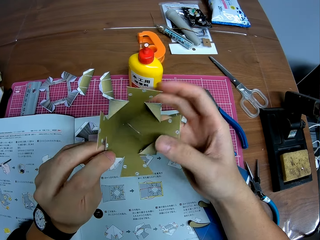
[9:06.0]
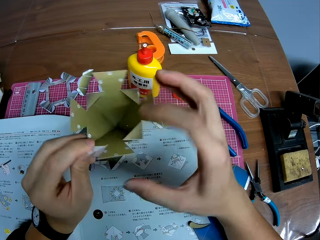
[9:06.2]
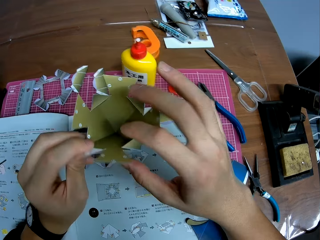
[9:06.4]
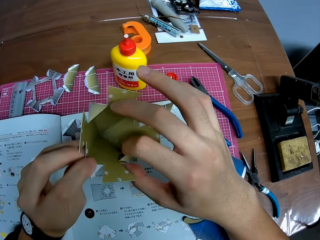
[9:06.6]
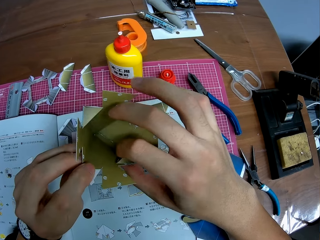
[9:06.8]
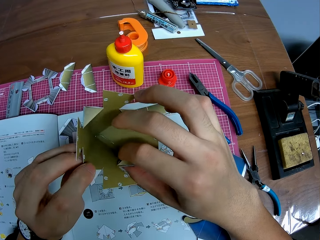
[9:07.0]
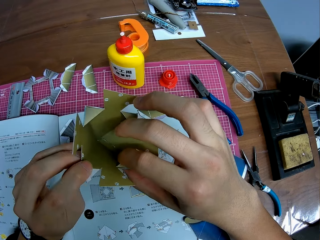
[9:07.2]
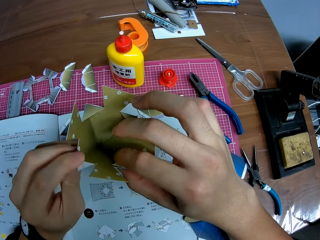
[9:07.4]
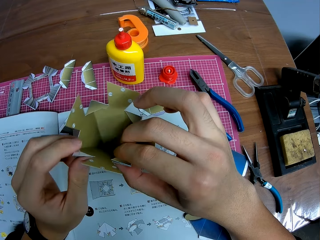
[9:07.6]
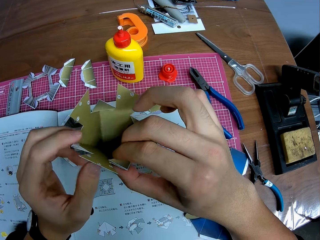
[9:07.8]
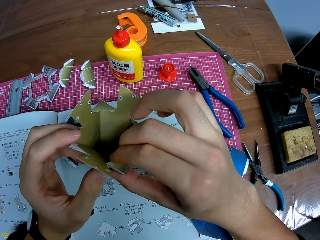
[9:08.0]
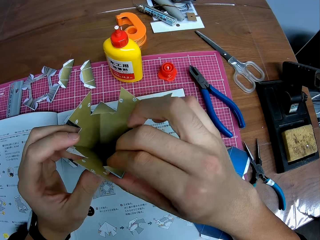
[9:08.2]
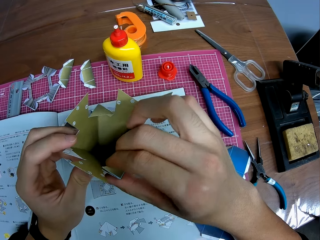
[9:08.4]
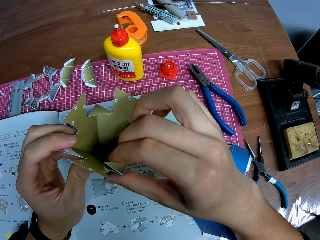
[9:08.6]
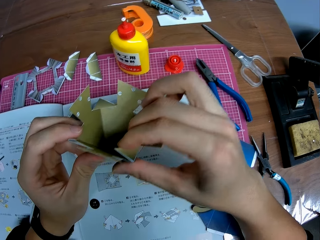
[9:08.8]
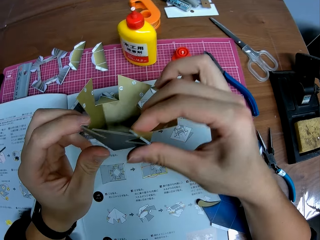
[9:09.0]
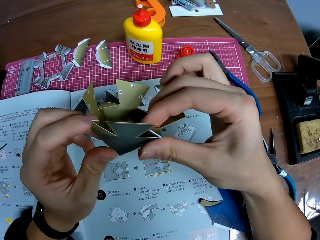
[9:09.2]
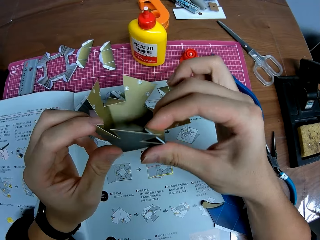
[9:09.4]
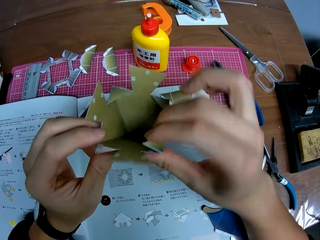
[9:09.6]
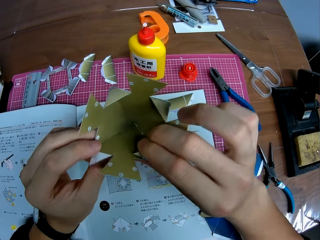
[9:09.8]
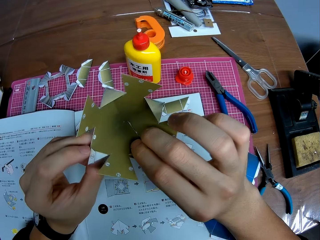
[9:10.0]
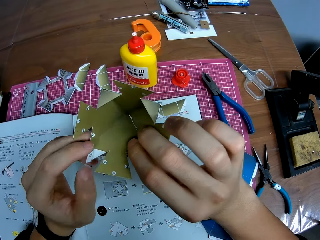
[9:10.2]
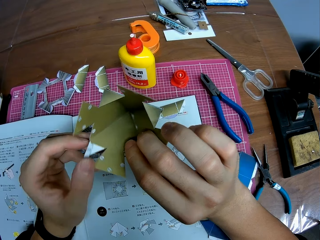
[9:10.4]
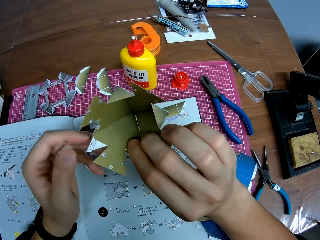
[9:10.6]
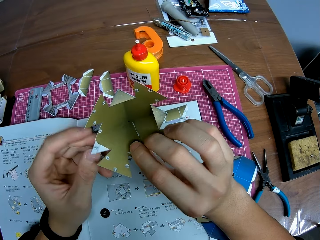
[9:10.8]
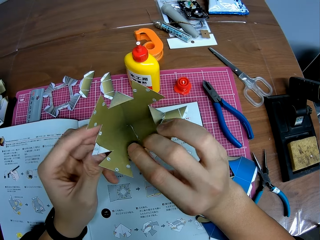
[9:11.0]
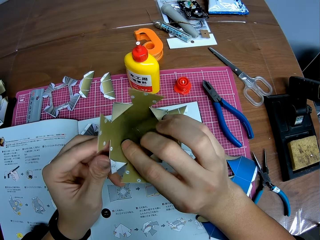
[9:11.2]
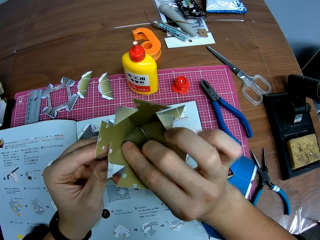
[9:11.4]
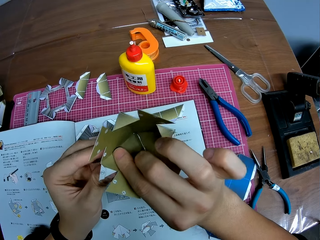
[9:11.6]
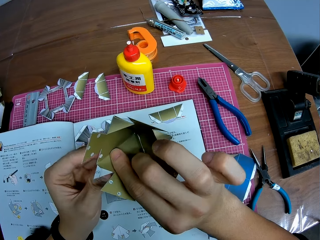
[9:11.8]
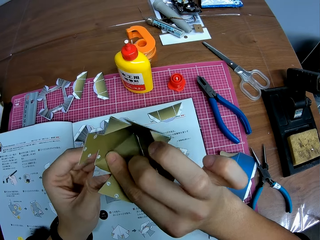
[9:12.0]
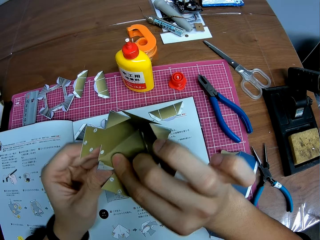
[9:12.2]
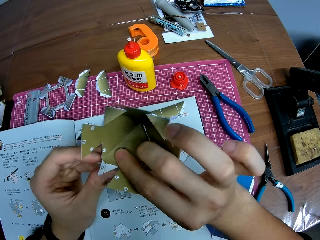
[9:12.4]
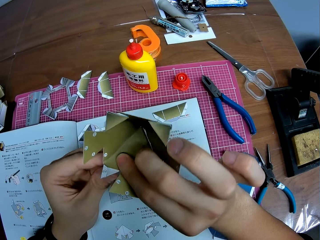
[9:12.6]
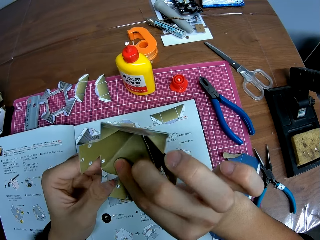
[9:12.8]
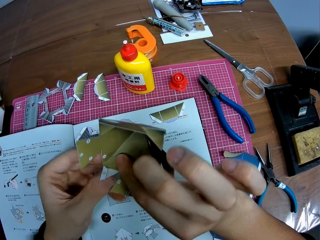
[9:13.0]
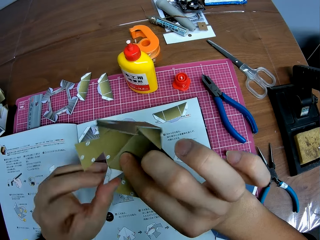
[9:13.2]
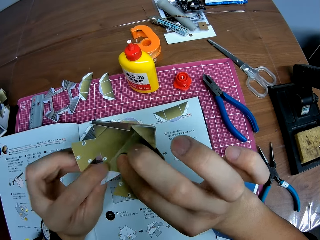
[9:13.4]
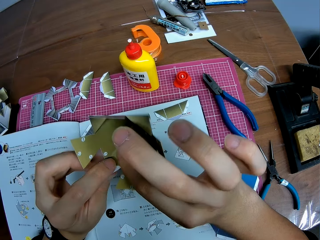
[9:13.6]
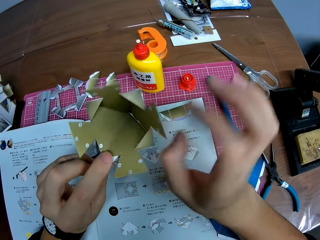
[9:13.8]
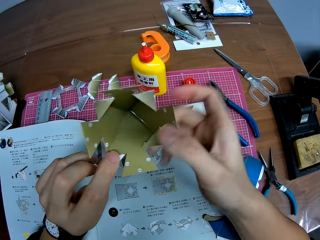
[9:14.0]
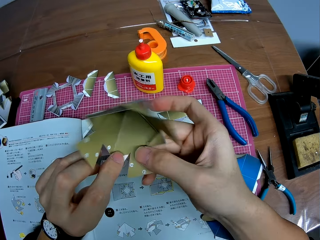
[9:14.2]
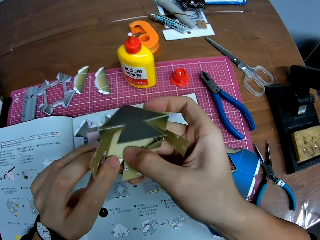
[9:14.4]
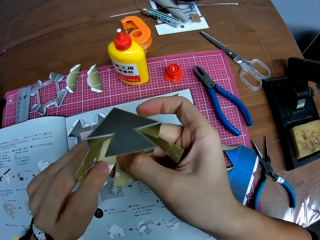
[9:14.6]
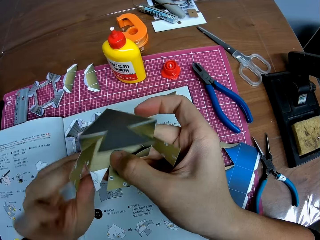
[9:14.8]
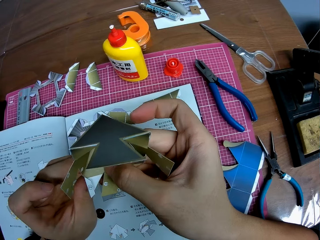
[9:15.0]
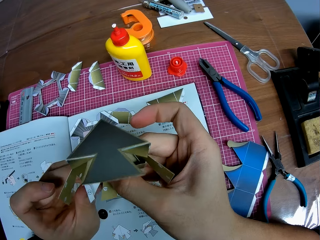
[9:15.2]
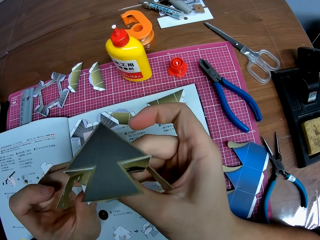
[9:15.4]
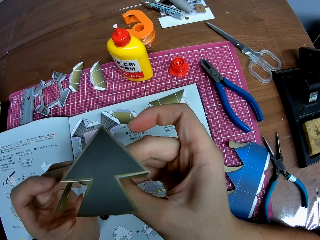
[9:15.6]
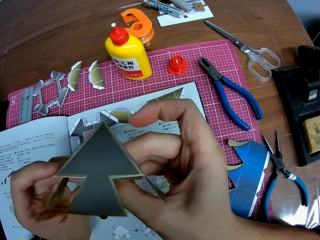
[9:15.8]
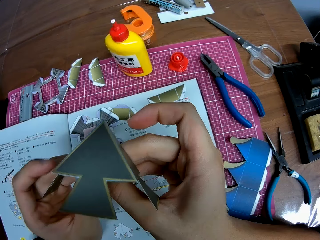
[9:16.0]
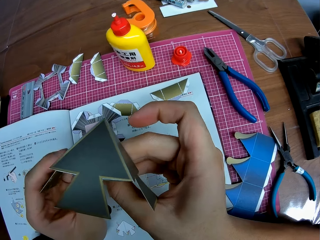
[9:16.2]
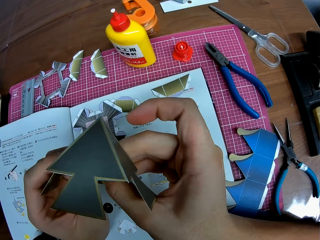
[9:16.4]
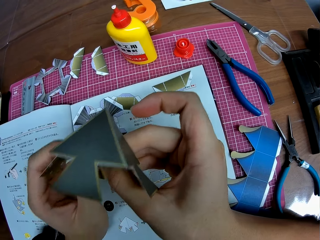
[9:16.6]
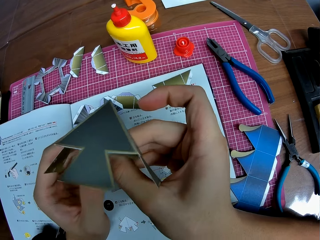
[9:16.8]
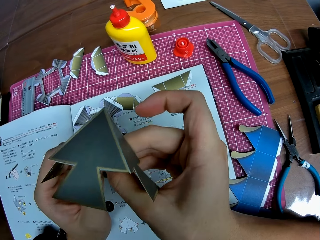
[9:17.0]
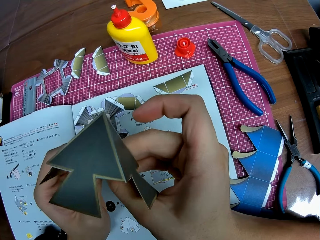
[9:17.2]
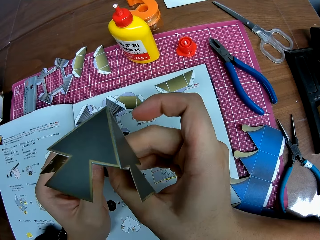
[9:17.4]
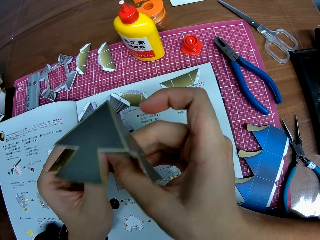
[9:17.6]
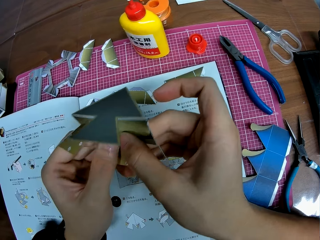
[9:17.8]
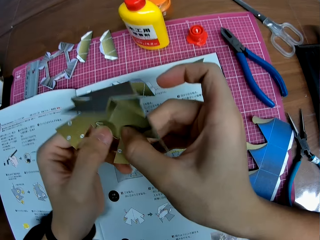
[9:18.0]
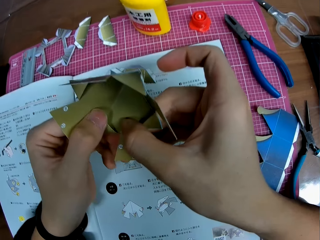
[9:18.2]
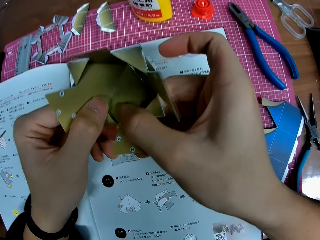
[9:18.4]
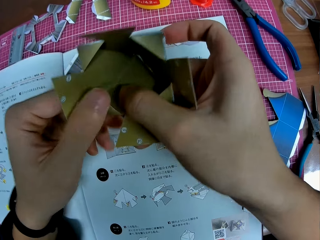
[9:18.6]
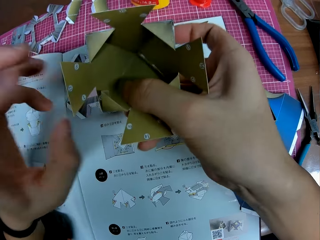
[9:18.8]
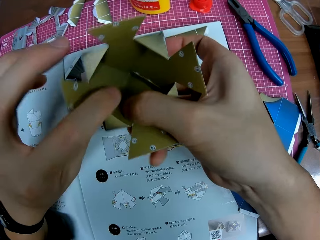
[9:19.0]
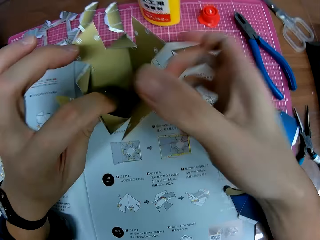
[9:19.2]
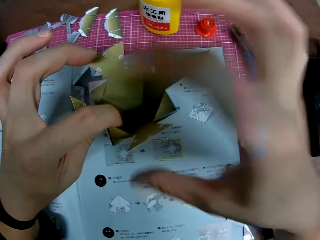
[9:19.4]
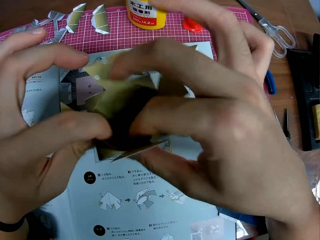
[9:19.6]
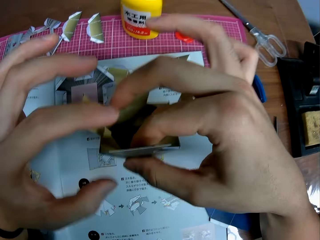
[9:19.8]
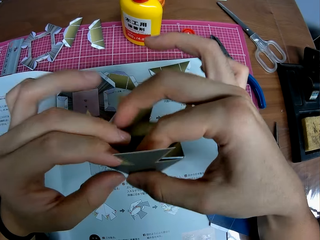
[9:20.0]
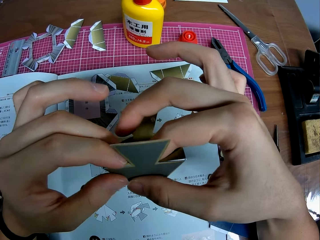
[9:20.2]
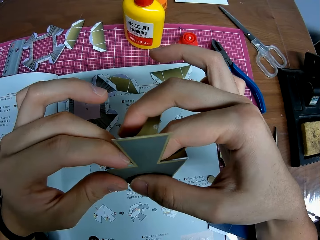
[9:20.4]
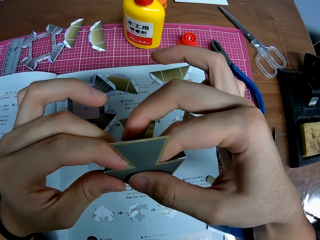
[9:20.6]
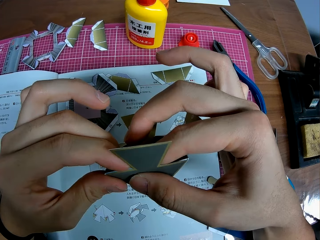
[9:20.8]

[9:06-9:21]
The camera wearer rotates the paper model and looks at the paper model. They fold a part of the craft together.

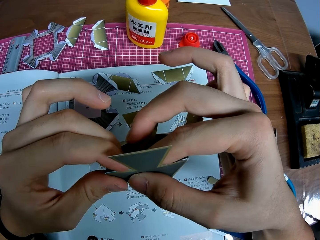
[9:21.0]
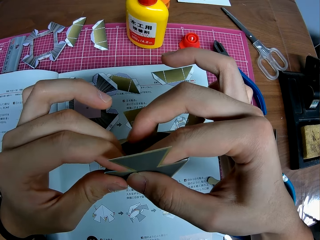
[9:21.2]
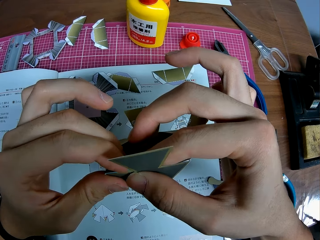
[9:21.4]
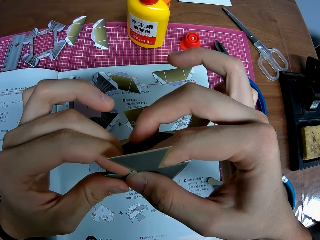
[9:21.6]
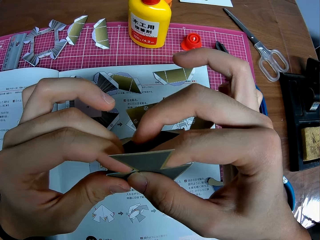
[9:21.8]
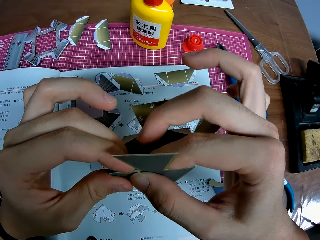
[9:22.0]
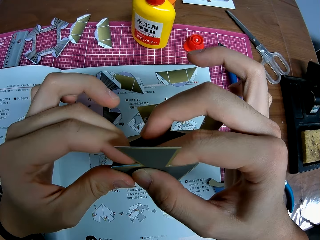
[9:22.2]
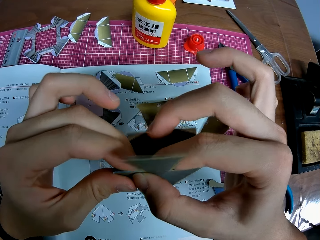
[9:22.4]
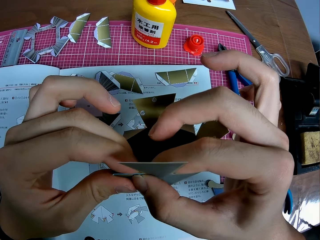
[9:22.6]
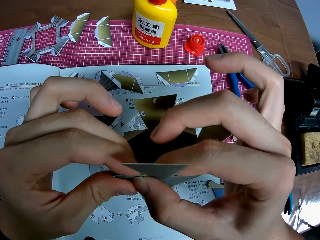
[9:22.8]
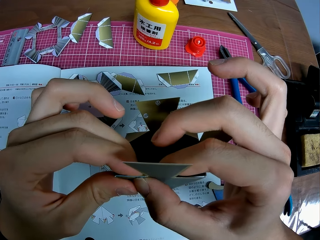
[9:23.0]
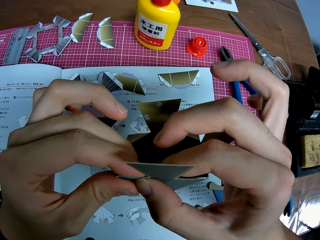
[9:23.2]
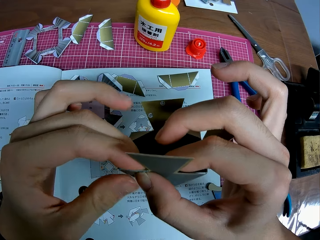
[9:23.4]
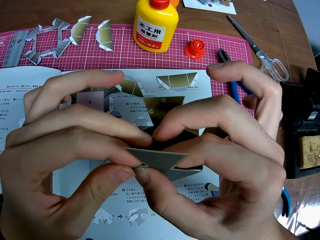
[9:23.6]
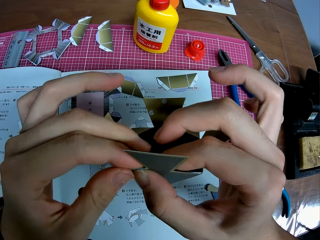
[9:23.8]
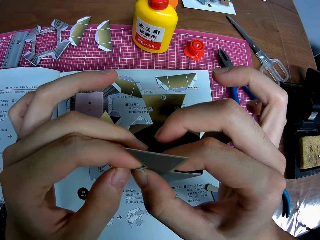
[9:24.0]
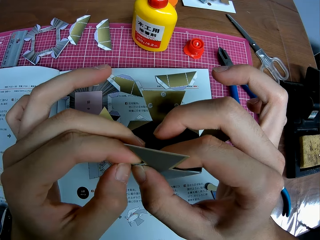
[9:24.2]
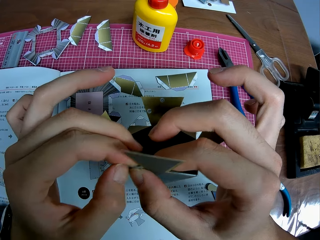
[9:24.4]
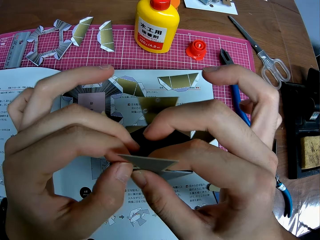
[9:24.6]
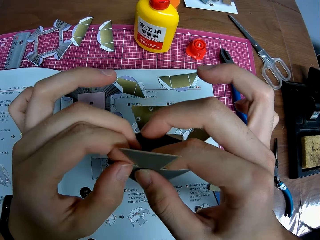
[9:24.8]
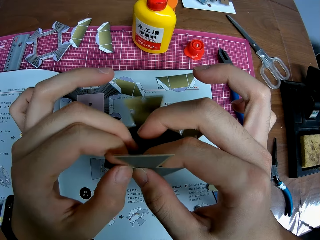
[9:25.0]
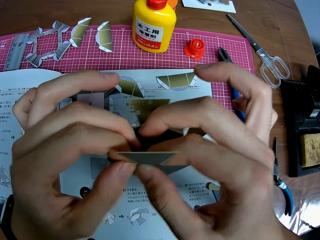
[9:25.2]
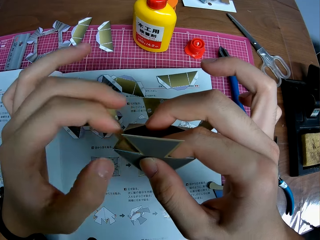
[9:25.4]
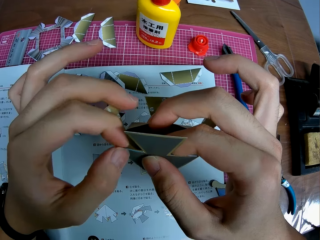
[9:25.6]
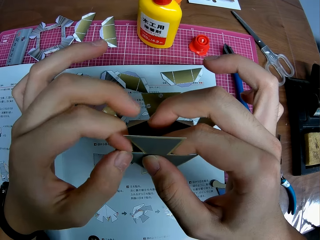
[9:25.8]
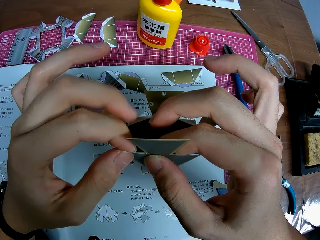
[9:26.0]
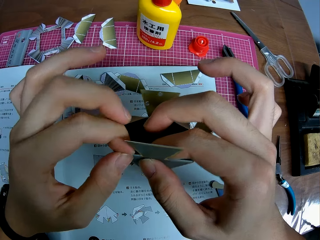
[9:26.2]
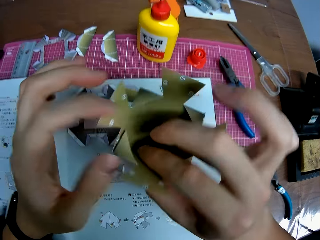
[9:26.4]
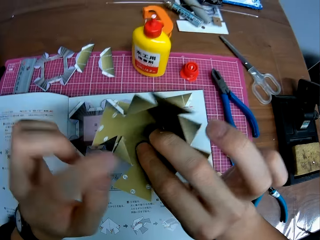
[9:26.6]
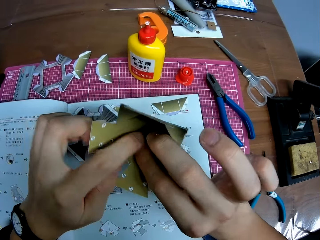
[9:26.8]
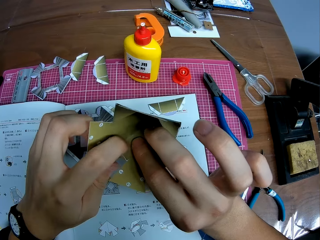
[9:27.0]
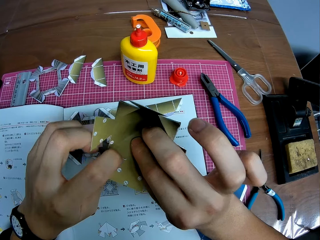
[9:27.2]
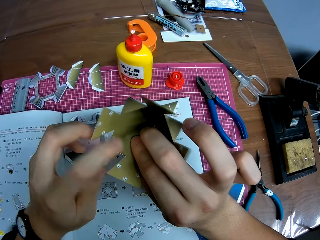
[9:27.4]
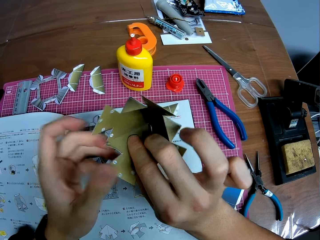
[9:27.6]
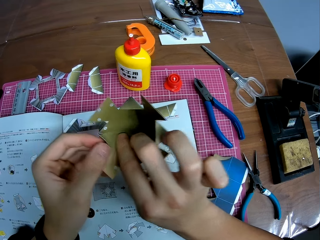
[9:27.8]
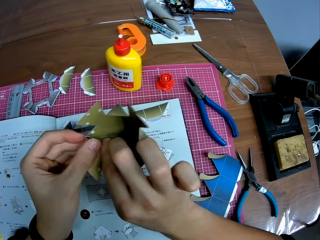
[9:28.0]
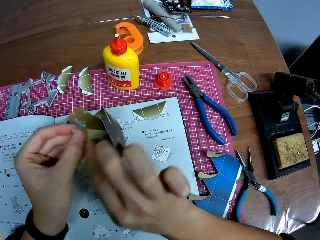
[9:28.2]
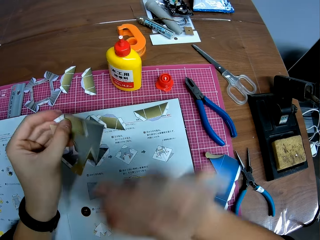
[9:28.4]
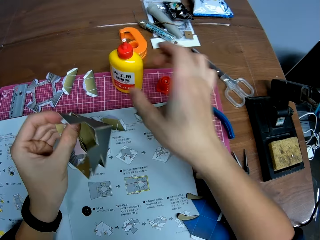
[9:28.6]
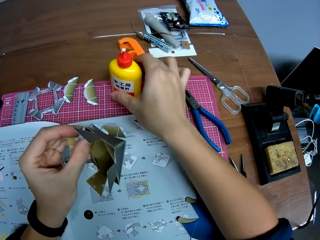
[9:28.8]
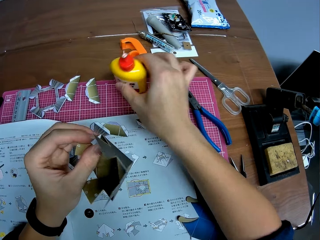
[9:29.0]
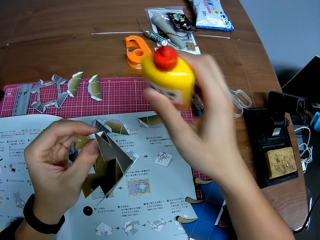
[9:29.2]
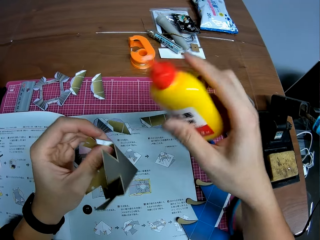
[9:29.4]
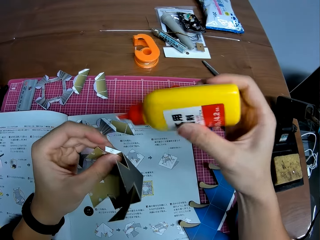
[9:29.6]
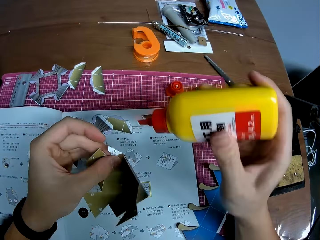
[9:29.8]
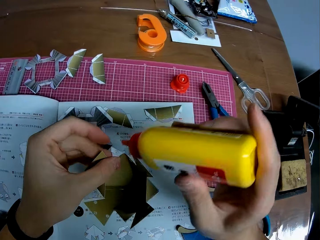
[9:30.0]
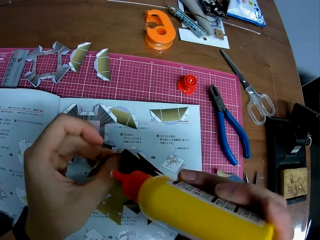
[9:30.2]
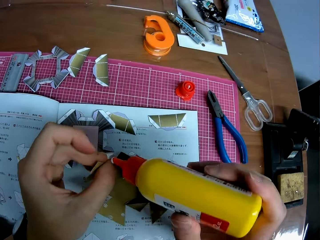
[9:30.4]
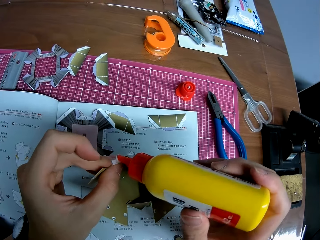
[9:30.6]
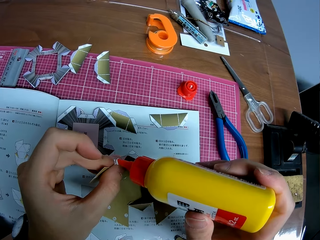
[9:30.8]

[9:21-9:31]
The camera wearer picks up a glue gum bottle from the table. They apply gum on the paper model.
